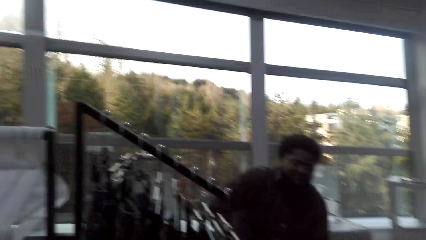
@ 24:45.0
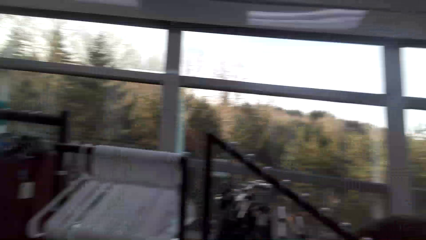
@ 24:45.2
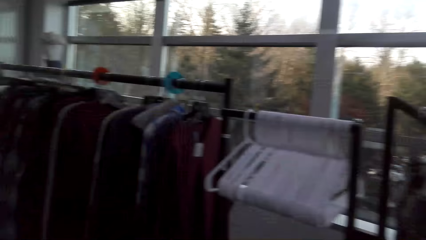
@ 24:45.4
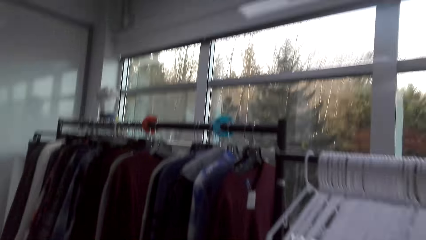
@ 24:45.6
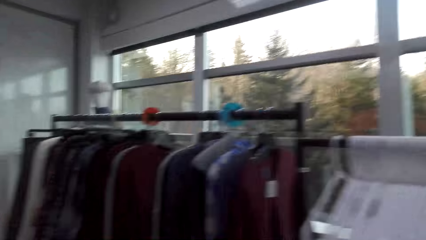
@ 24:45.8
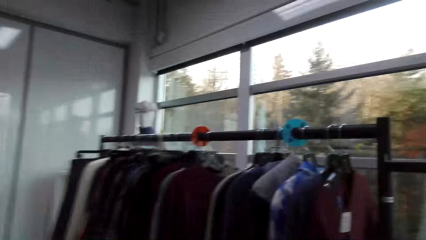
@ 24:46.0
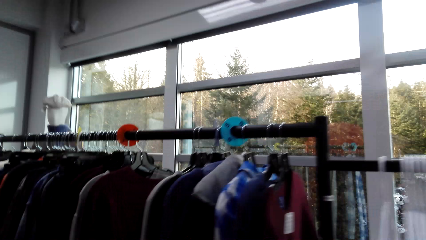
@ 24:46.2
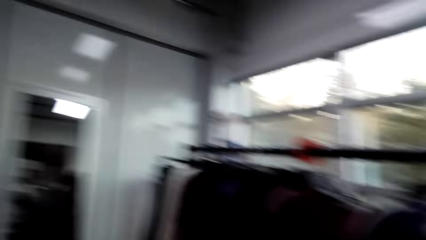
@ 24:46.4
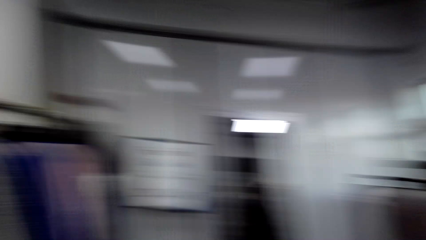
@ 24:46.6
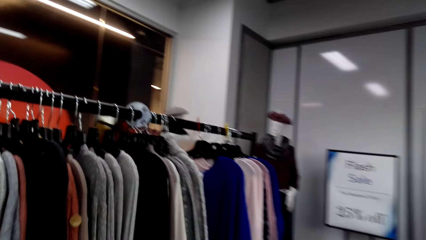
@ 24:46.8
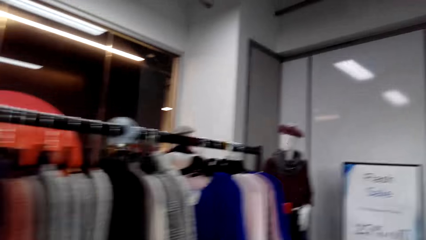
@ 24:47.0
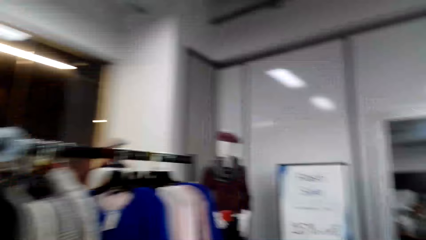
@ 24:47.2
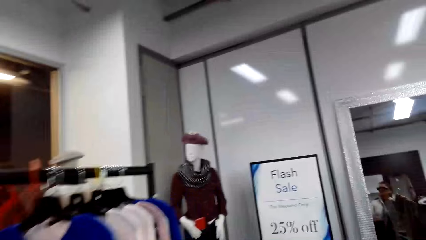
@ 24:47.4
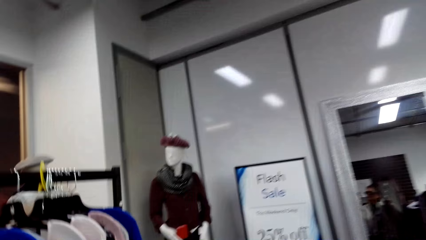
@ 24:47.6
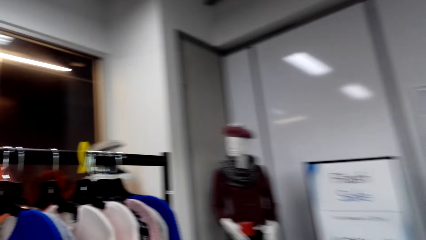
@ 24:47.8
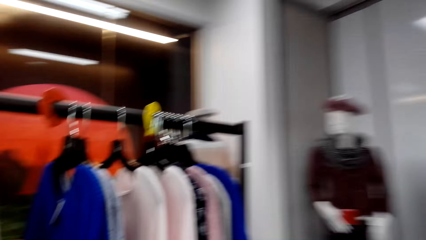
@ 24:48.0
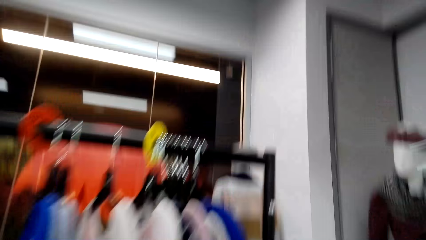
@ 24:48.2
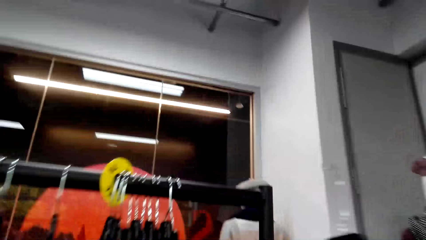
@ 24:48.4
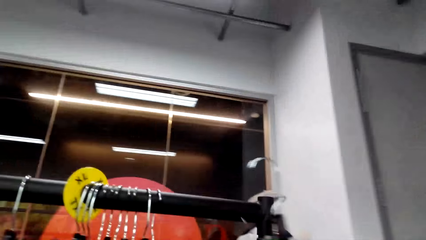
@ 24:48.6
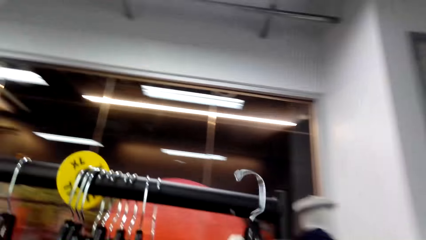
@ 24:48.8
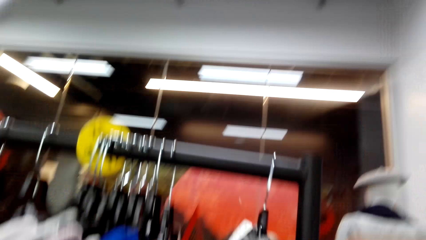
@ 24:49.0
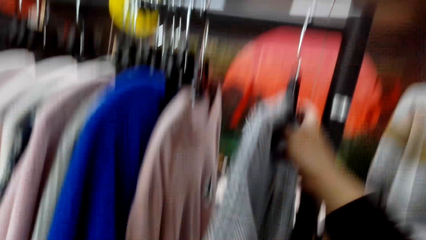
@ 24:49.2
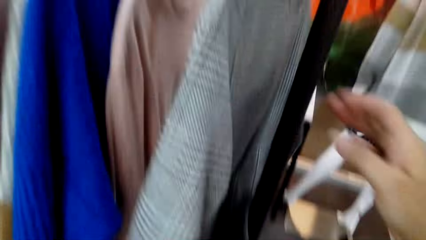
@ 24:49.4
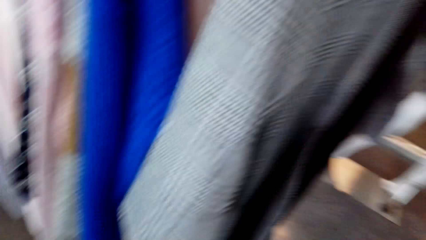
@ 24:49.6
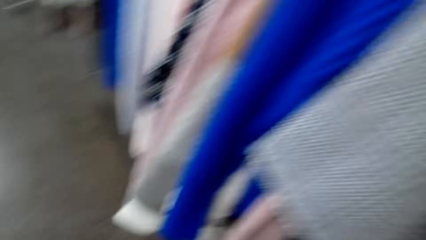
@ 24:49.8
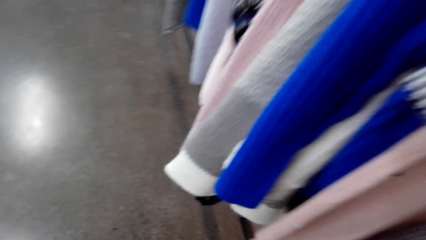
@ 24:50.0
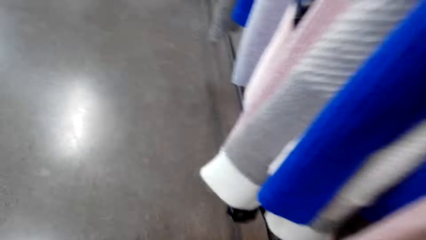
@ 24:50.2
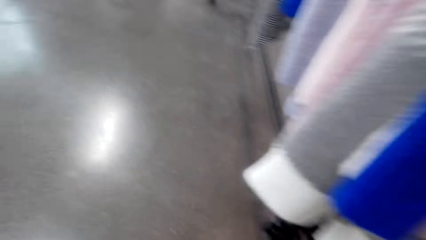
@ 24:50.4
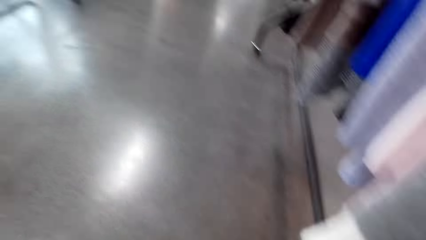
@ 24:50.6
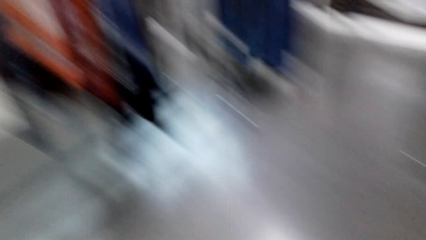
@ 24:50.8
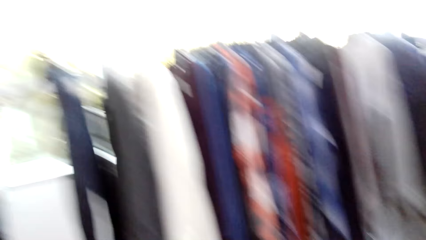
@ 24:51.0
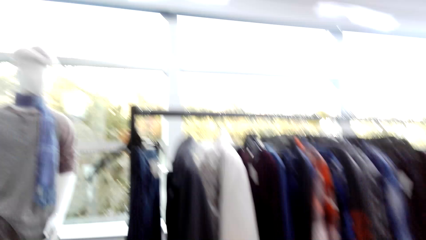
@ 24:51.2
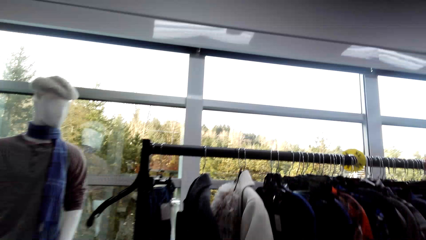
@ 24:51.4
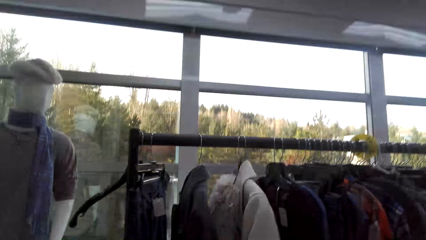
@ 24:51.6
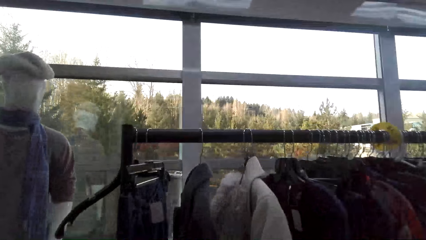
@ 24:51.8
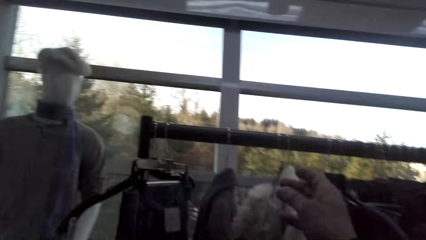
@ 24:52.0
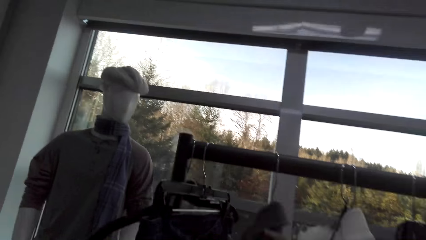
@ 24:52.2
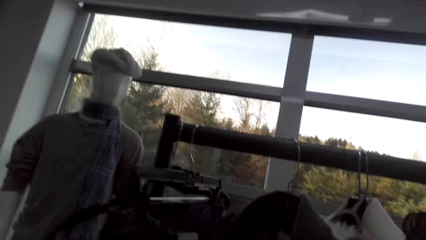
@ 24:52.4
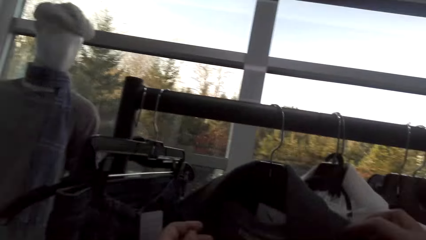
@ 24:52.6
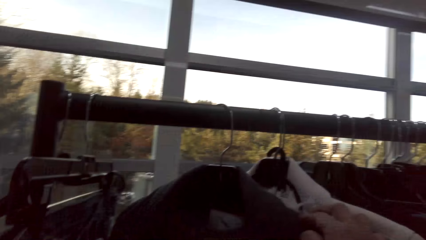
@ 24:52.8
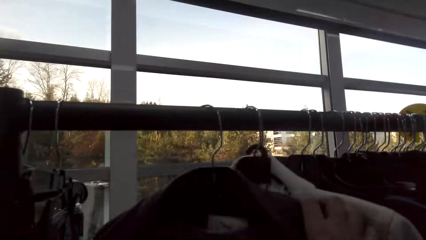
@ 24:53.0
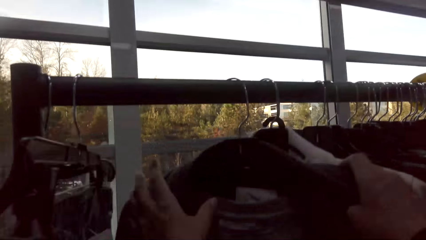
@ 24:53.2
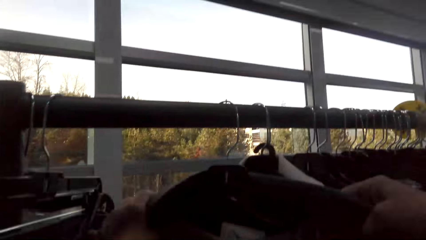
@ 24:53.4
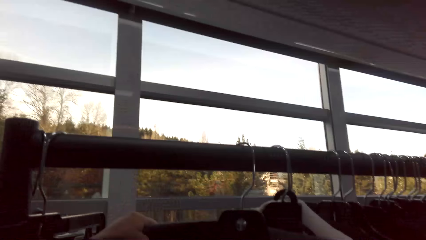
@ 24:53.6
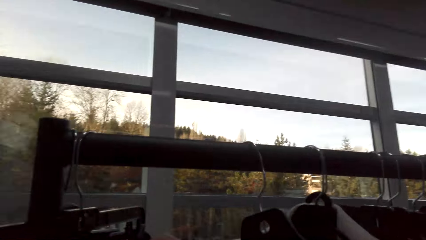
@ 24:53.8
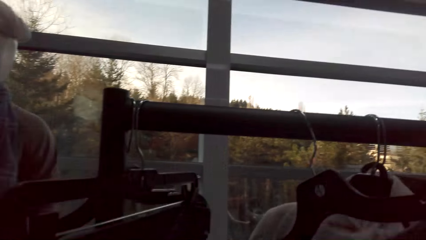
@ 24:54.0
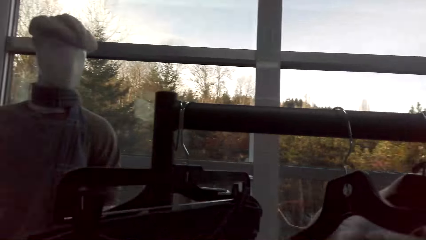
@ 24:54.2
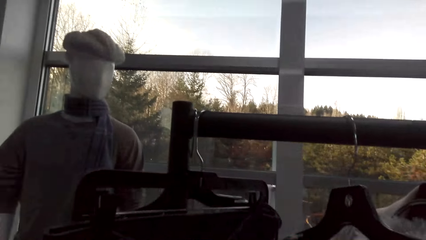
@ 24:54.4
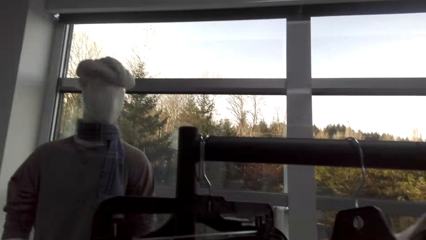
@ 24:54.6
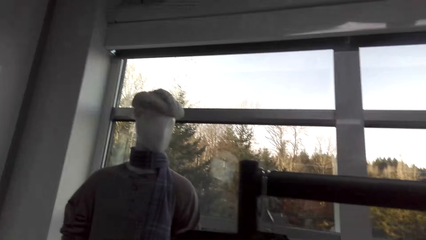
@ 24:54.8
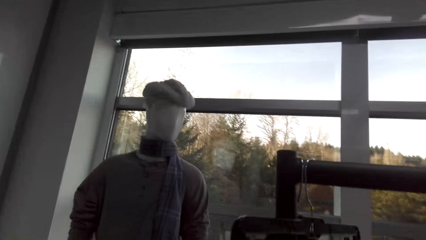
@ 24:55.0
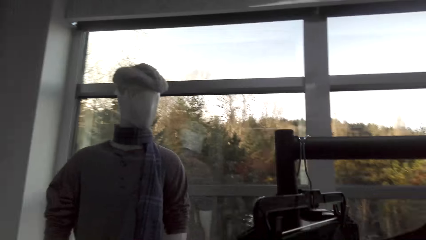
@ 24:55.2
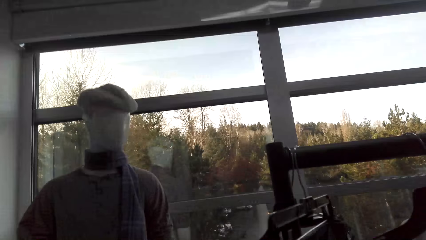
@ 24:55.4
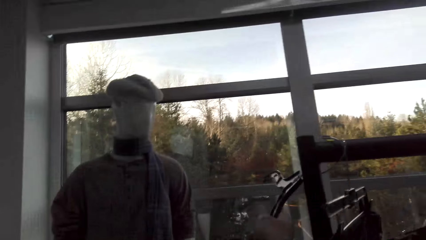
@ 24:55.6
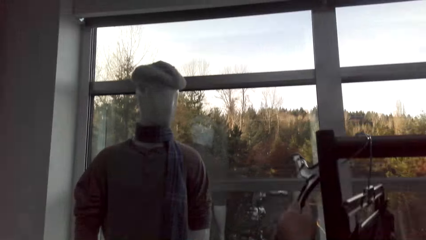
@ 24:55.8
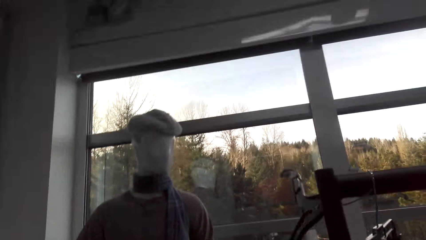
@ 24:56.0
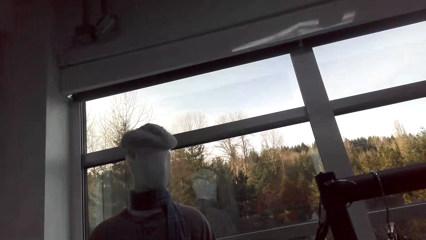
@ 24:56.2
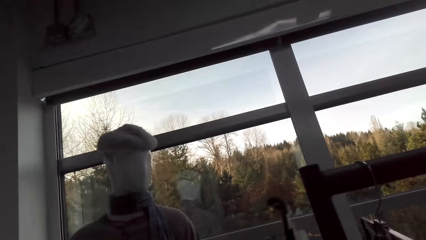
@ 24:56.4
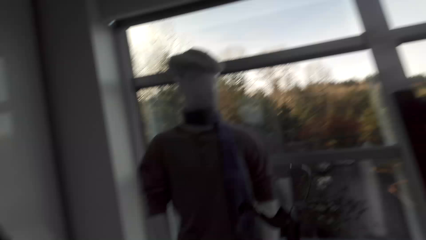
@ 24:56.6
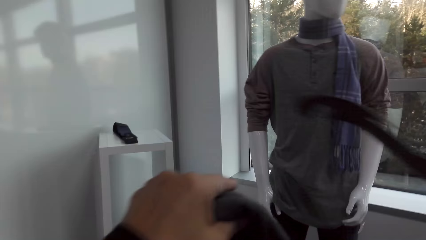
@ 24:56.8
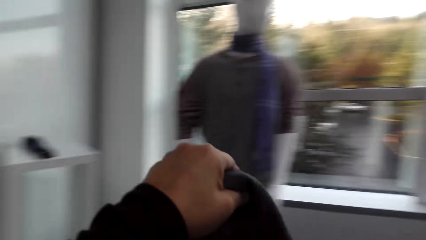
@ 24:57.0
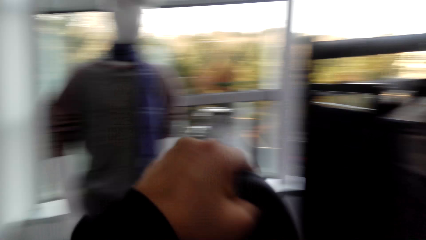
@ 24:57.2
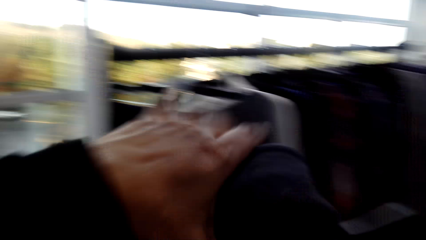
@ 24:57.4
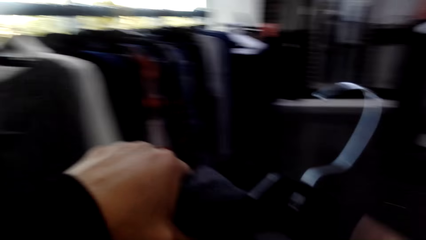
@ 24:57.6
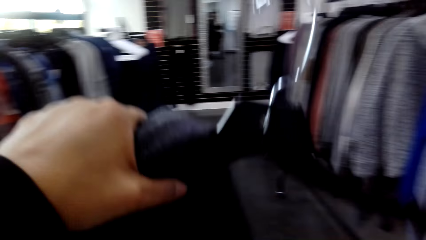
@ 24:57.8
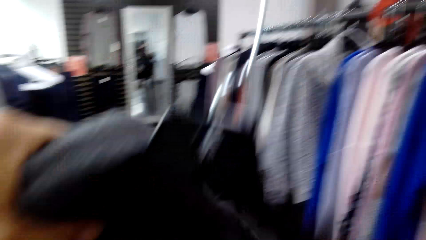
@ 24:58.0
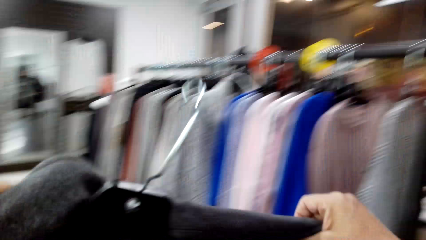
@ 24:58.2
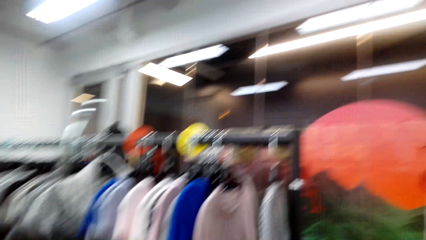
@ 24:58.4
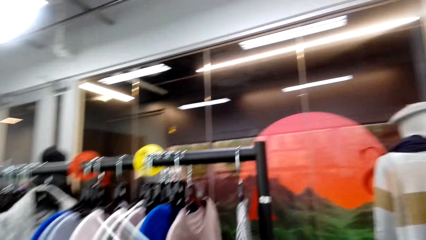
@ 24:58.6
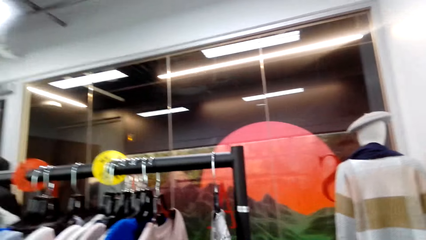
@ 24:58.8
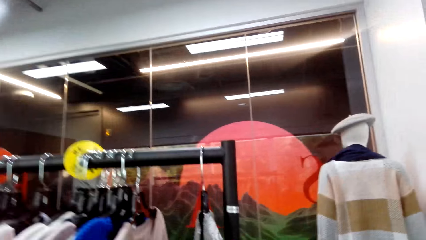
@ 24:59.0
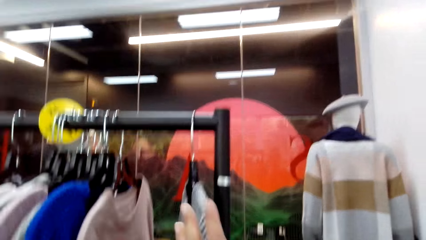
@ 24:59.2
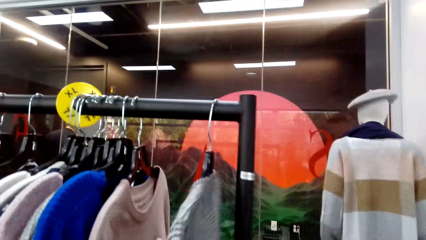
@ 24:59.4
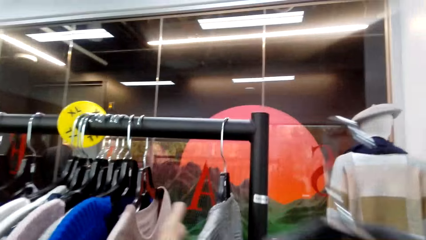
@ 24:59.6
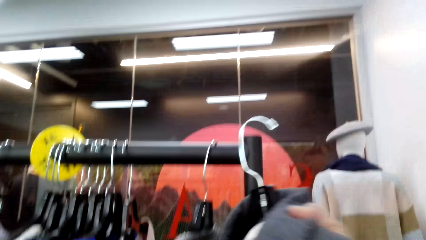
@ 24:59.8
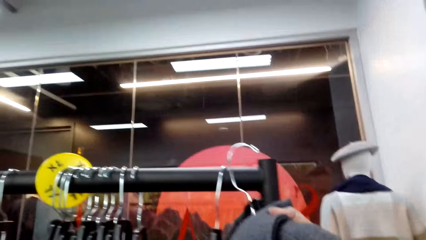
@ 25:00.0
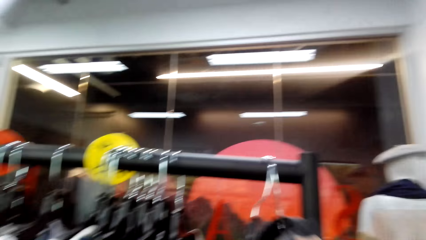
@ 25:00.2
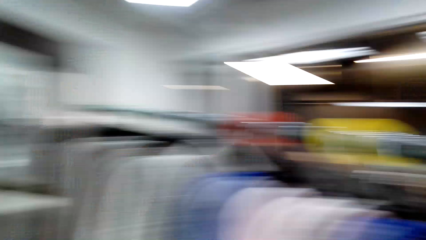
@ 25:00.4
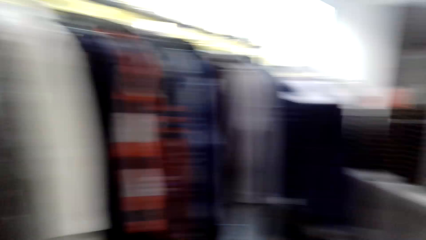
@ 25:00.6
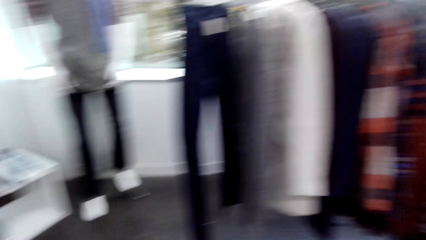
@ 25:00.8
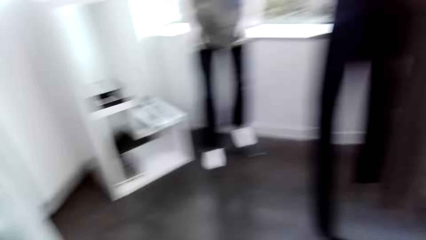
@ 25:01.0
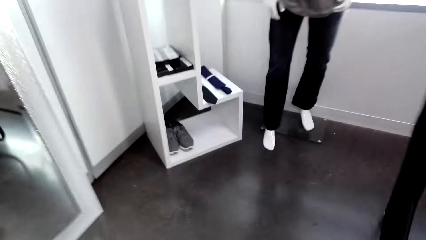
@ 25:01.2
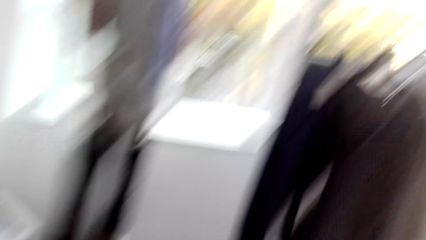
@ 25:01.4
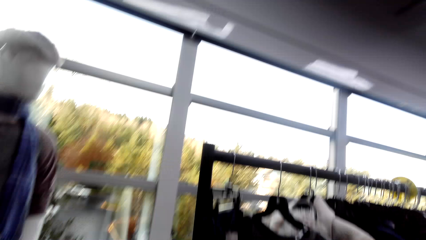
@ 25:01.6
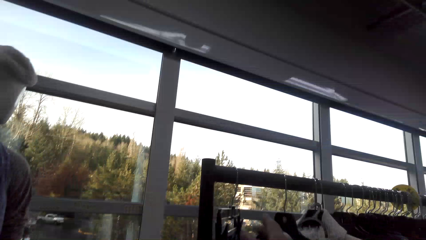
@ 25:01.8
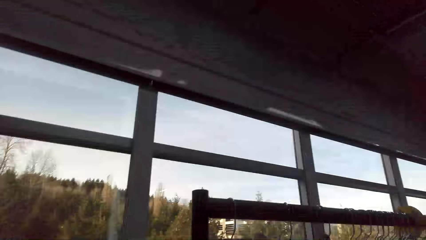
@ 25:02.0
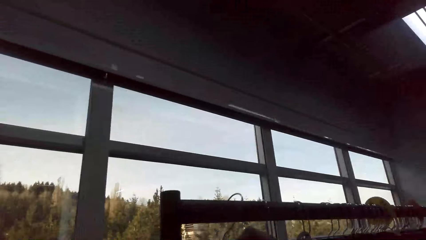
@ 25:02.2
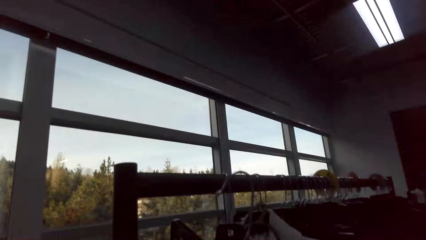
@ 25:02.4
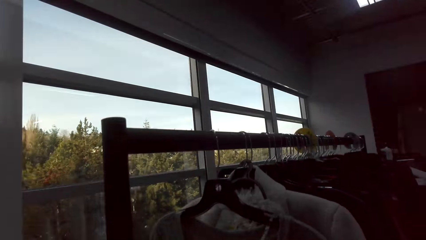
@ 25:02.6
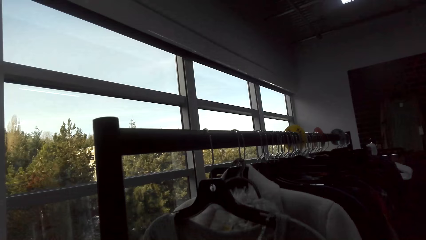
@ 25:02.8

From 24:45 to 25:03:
The camera wearer walks around. They hang the dress on the stand. They touch the clothes on the hanger. They pick up a jacket. They carry the cloth on the hanger. They hang the jacket on the stand. They move around.
